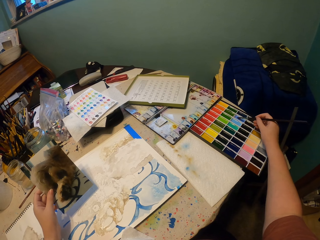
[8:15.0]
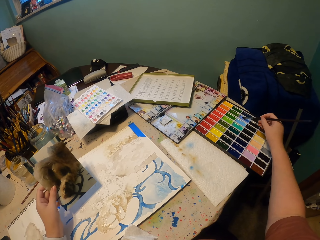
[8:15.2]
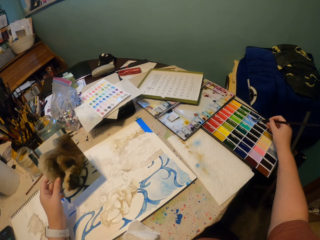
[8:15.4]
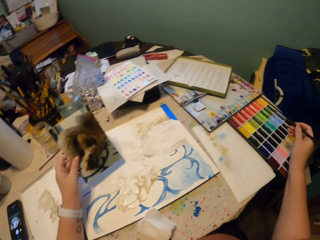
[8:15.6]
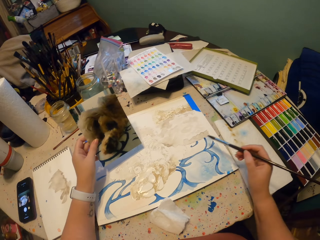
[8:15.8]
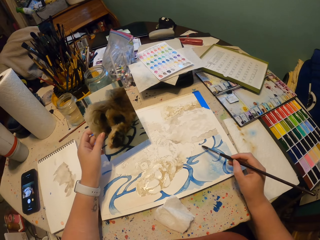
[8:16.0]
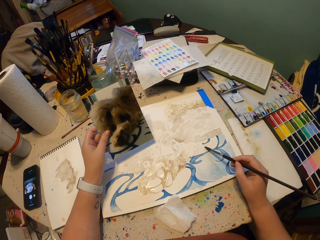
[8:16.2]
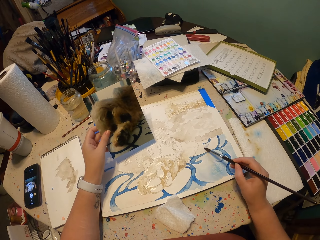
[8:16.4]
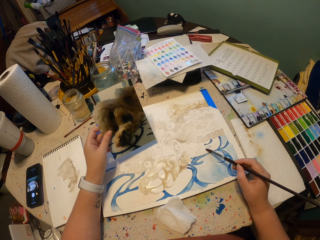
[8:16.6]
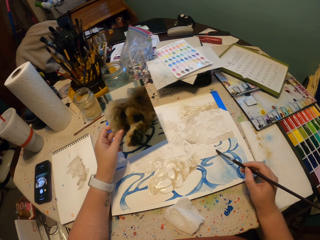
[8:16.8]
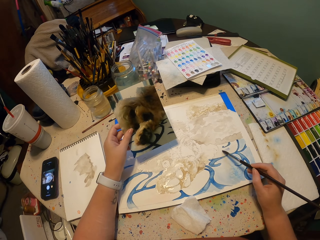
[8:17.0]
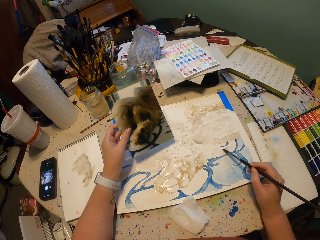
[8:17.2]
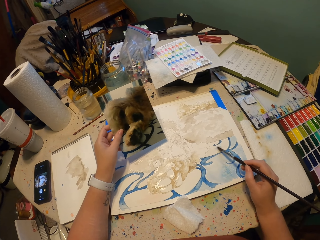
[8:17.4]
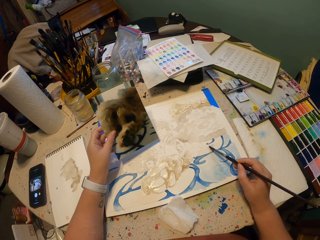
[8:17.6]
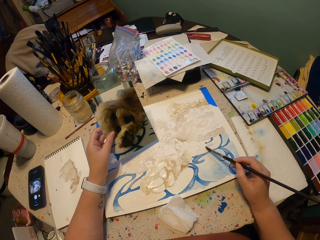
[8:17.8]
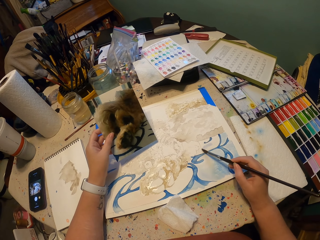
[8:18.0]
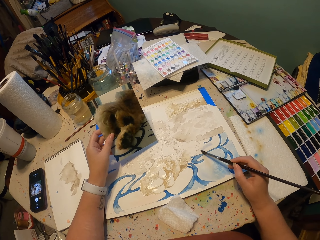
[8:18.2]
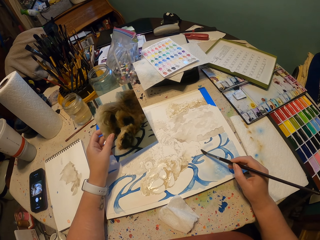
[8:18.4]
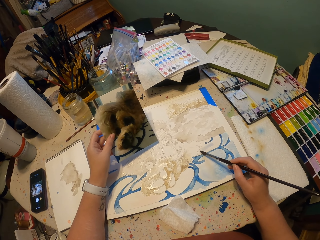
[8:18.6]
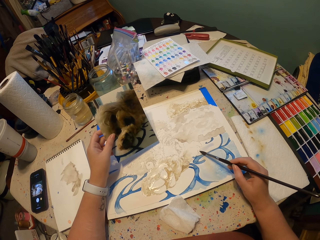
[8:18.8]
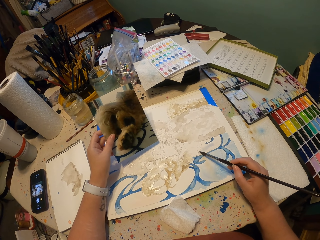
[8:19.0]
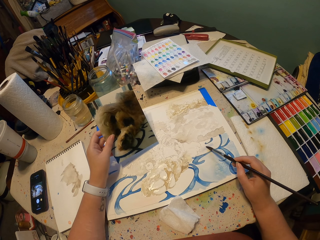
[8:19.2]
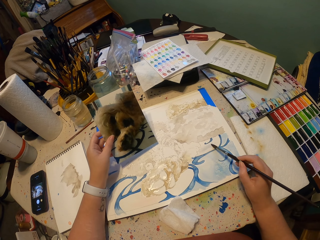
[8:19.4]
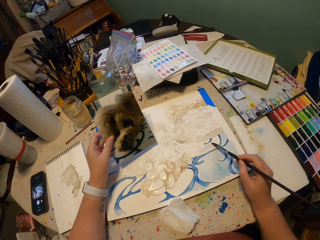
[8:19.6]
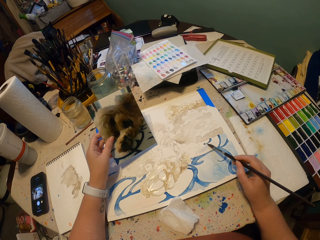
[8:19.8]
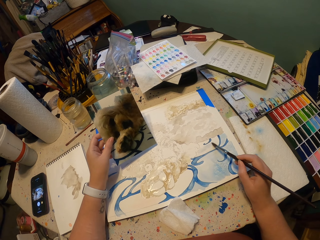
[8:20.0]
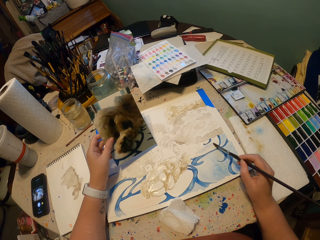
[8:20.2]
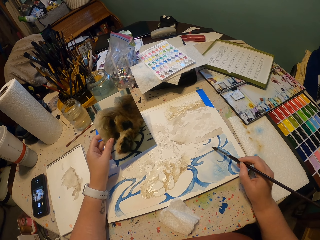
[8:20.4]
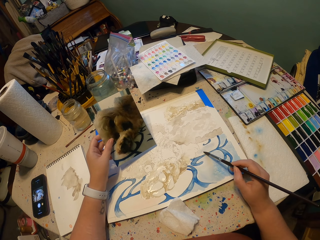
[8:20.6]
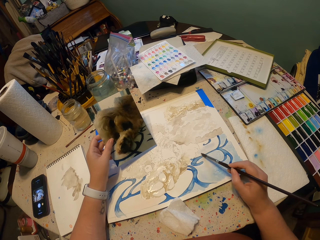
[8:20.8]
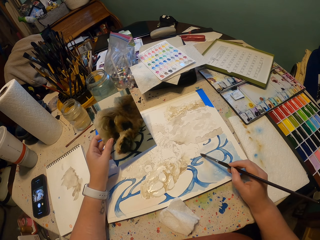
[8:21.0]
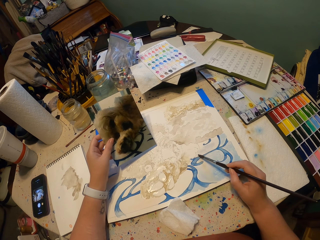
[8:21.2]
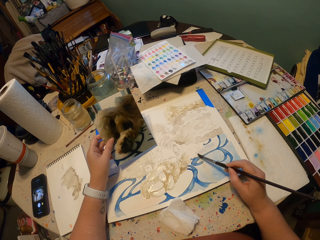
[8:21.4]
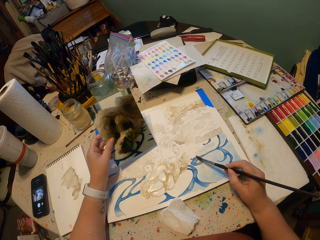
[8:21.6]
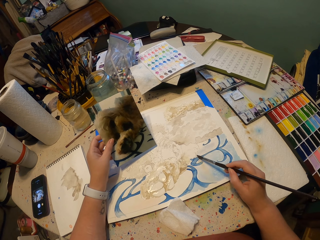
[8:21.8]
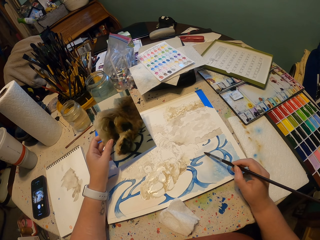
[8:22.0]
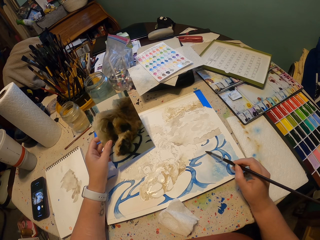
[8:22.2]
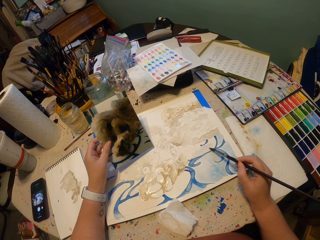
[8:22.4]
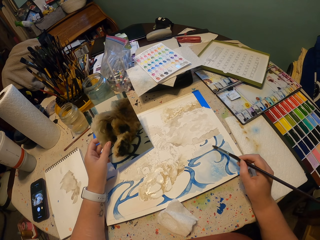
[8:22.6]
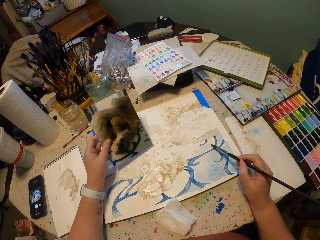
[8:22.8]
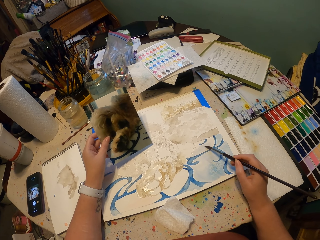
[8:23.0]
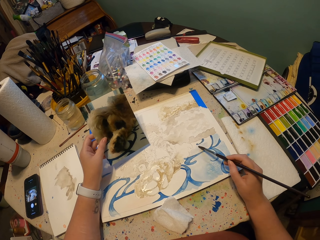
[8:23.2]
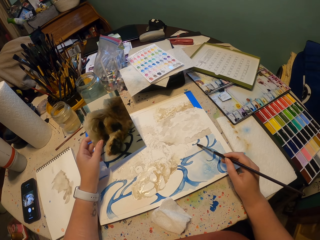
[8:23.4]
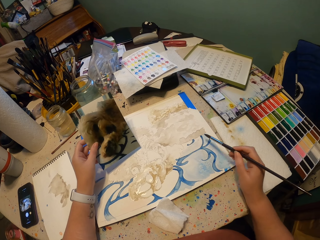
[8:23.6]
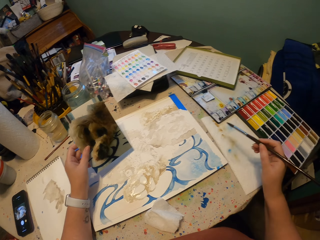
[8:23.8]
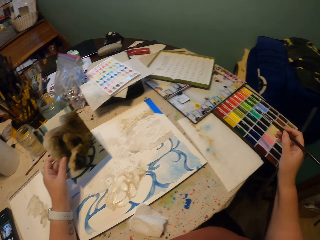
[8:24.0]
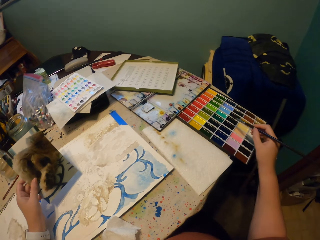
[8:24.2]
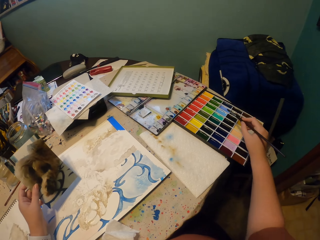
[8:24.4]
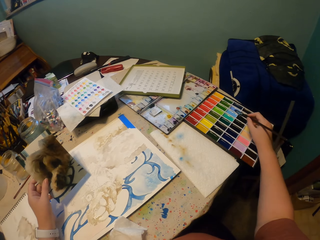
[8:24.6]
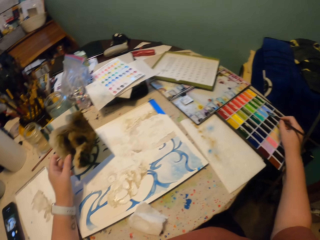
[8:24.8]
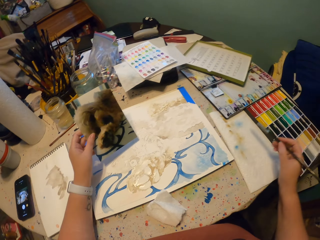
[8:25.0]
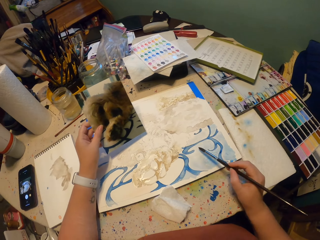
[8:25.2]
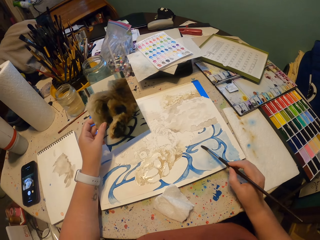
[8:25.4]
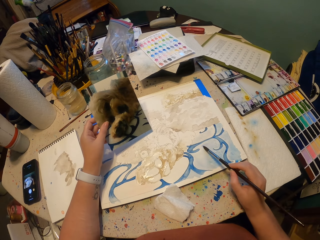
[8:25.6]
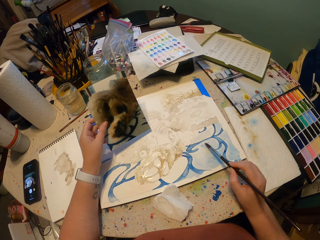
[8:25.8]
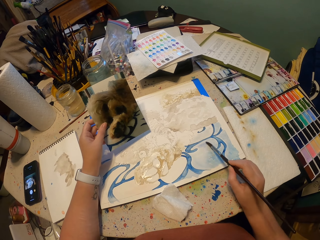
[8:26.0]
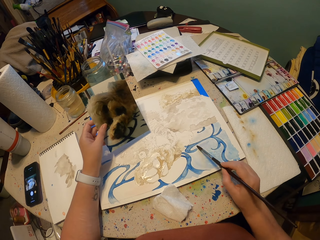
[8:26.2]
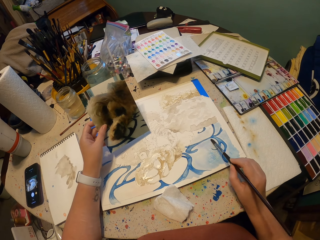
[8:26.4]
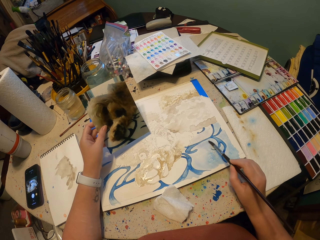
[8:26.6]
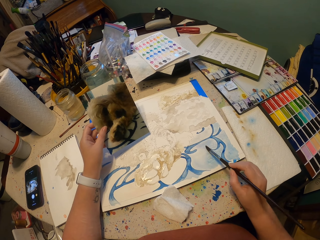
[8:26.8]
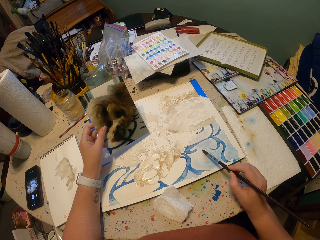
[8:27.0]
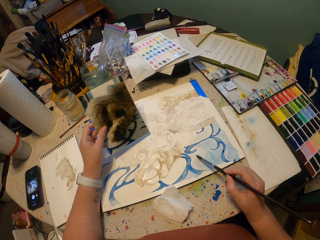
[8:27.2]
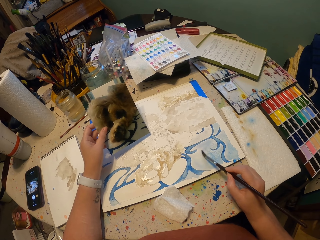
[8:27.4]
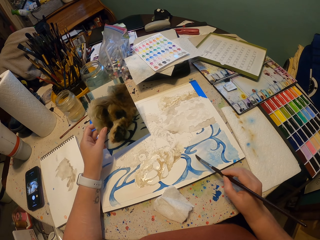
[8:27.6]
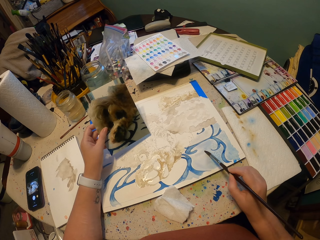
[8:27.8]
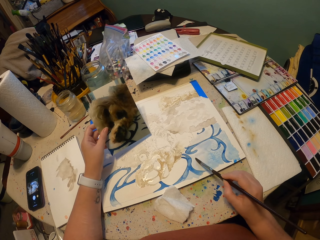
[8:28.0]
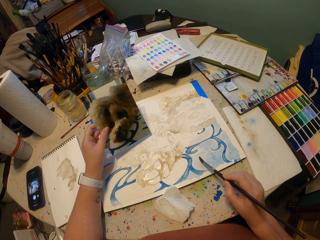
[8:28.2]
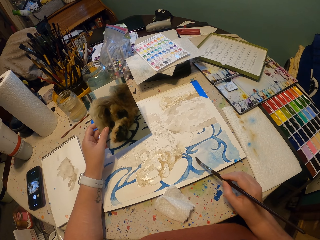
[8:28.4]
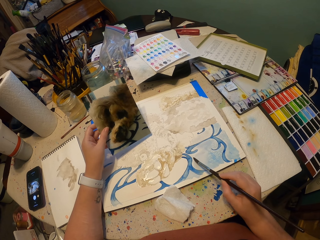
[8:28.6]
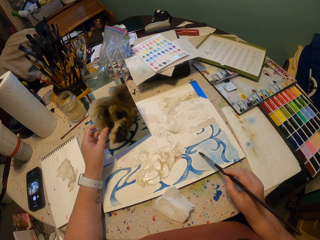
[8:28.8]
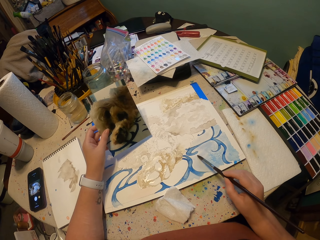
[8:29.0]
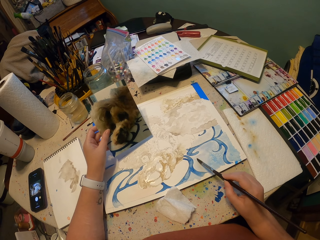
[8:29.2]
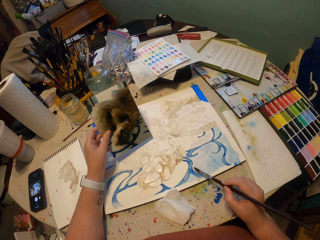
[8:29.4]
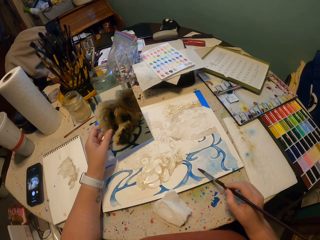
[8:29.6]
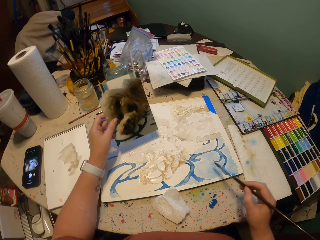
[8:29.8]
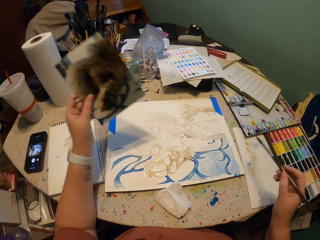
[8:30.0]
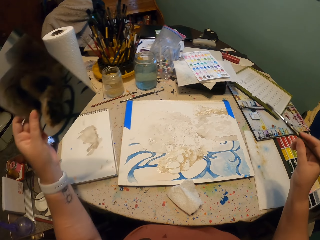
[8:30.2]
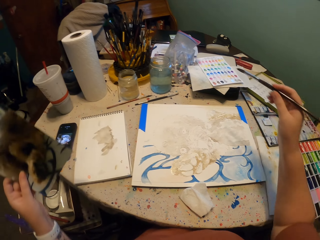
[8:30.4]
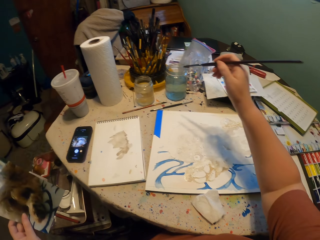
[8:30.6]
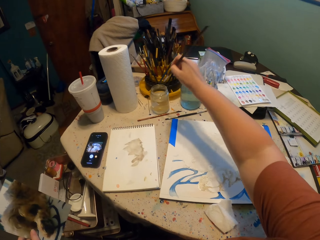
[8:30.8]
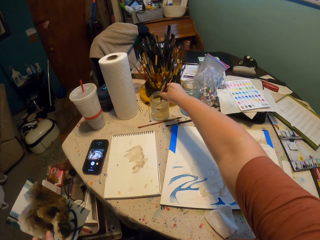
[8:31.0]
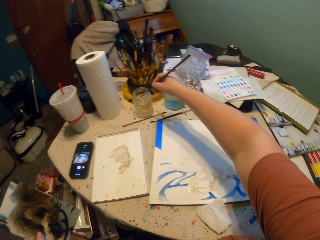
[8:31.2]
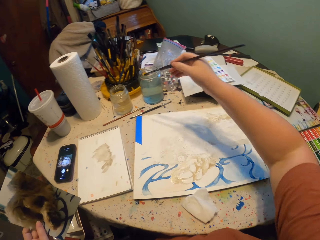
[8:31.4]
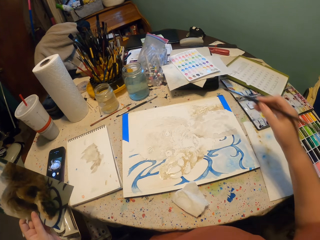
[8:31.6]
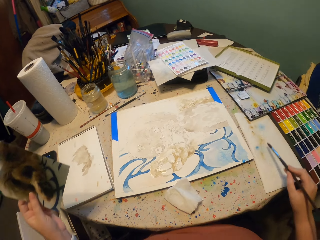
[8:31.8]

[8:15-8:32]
The camera wearer dips a brush in paint. They rub the brush on the watercolor. They paint on the drawing book. They lift the brush, dip the brush in paint and paint the painting. They lift the brush. They dip the brush in water in the tin.

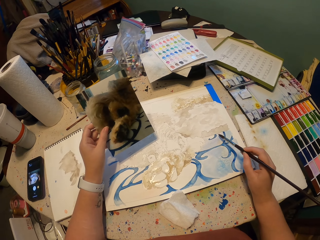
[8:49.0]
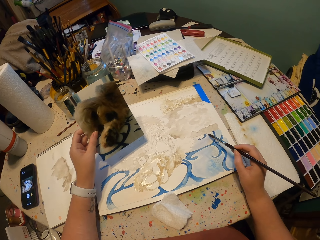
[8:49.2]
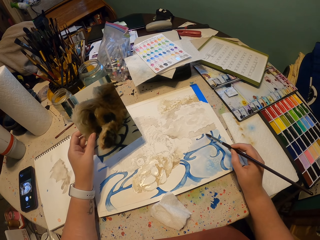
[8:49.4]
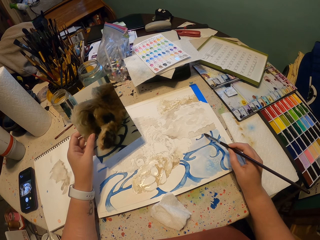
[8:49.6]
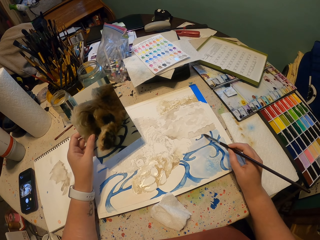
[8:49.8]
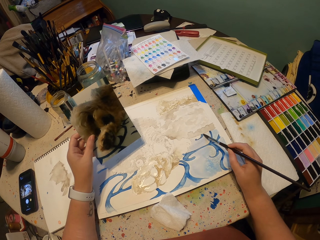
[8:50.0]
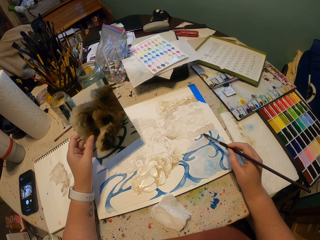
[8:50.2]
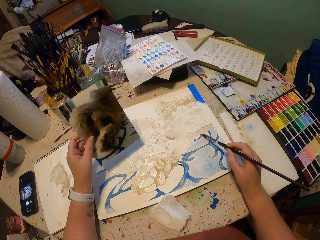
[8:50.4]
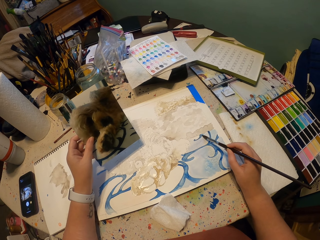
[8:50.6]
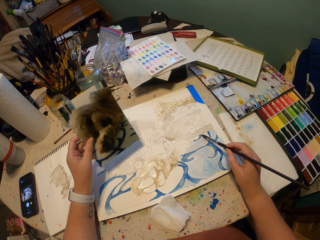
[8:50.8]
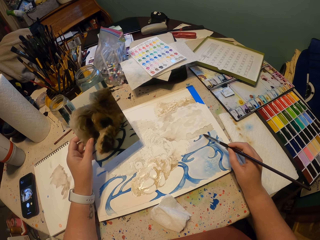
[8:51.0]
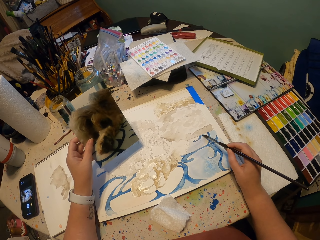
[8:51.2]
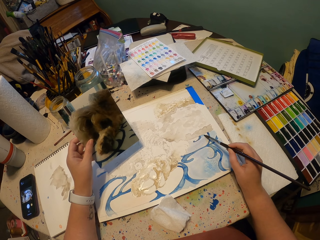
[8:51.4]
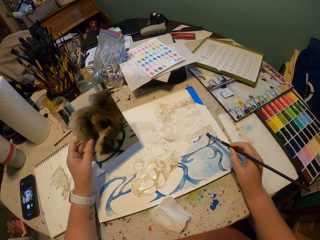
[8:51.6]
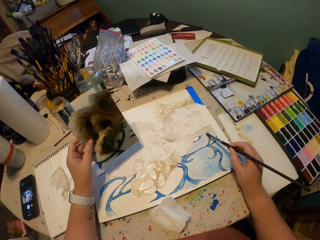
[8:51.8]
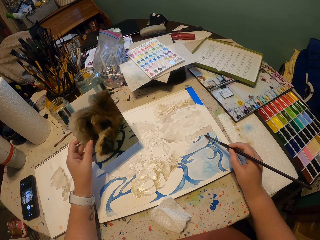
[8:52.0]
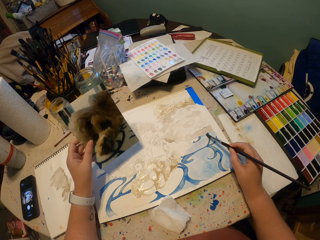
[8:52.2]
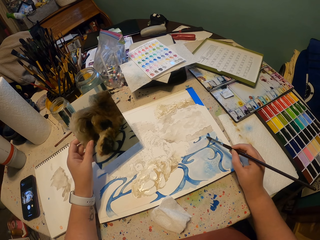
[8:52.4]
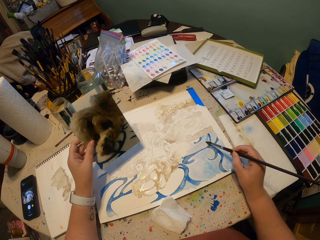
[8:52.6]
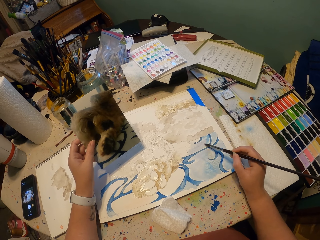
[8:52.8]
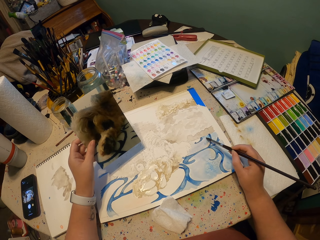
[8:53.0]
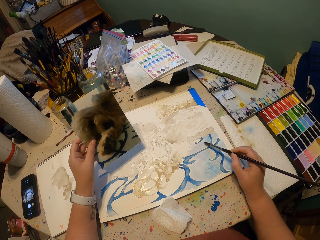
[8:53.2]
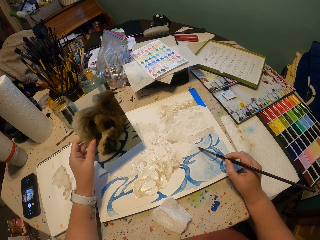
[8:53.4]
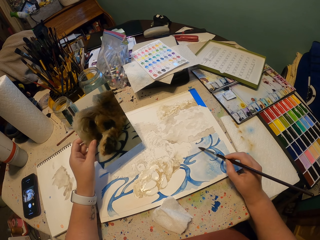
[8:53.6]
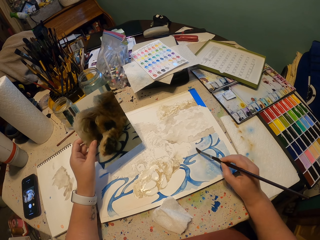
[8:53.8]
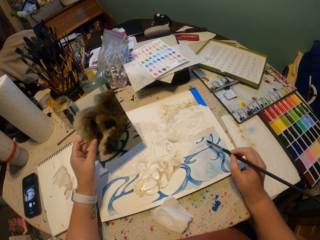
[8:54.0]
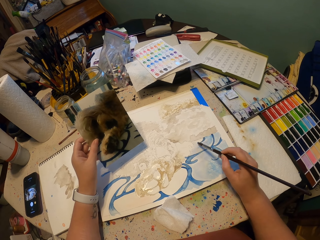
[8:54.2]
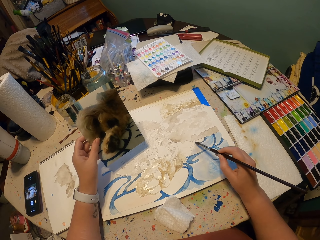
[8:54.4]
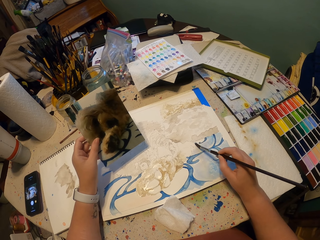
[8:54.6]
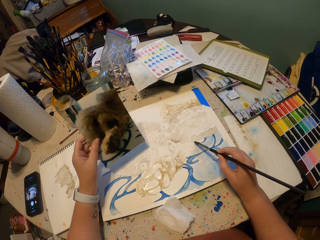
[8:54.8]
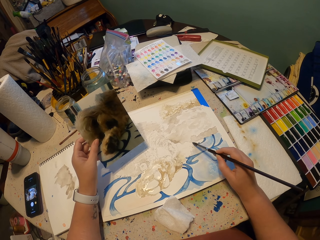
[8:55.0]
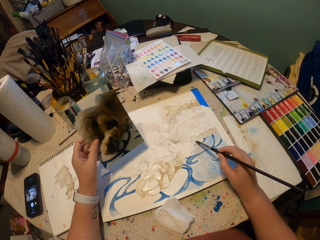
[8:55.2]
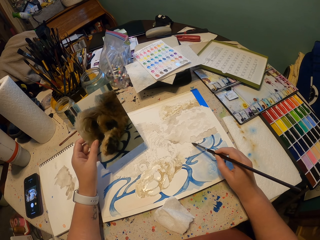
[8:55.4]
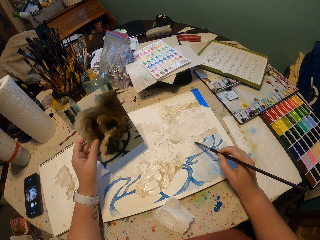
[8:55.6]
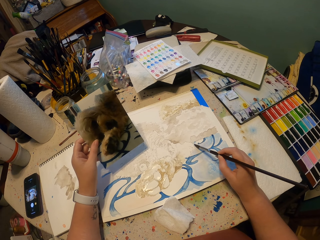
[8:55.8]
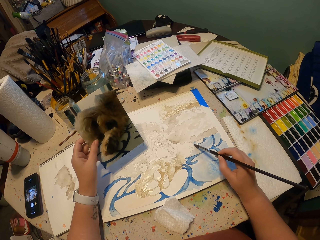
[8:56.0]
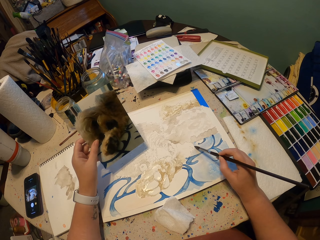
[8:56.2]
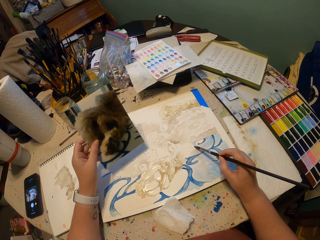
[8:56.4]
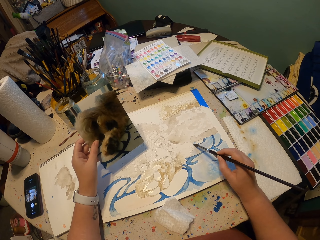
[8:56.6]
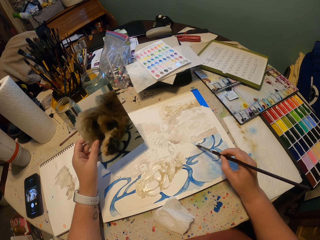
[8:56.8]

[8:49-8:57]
The camera wearer paints on the drawing book.
